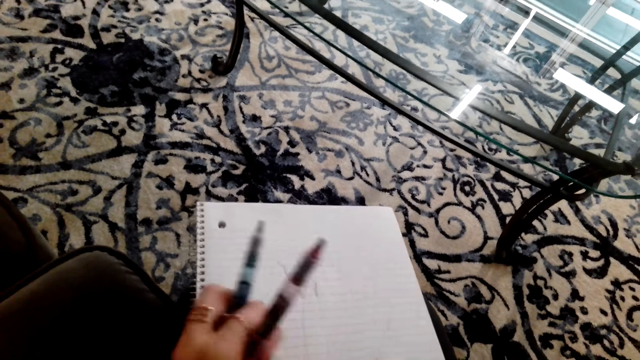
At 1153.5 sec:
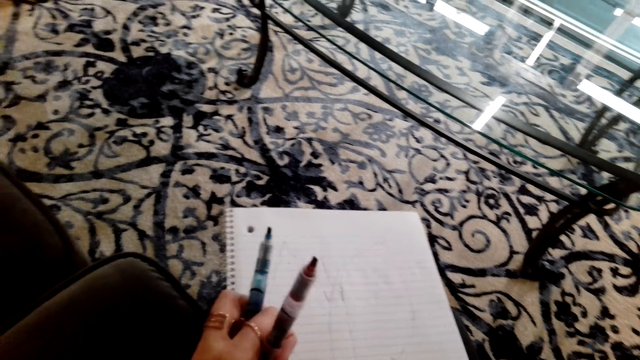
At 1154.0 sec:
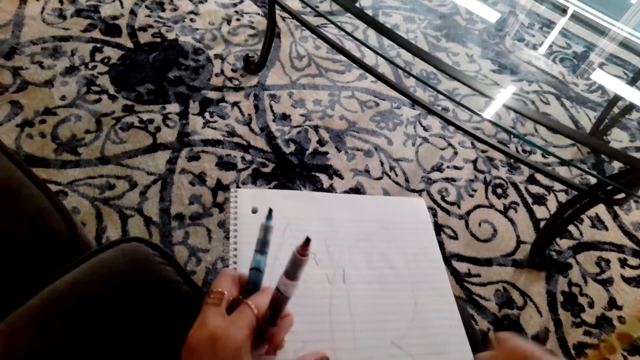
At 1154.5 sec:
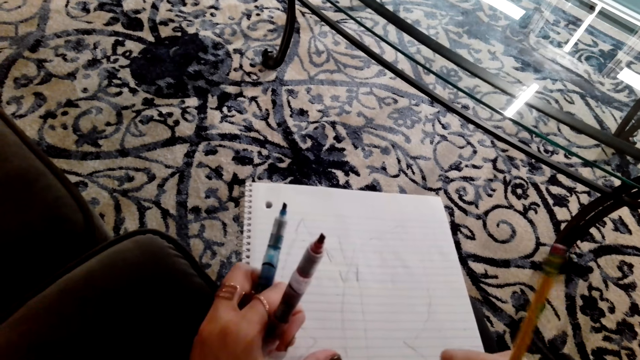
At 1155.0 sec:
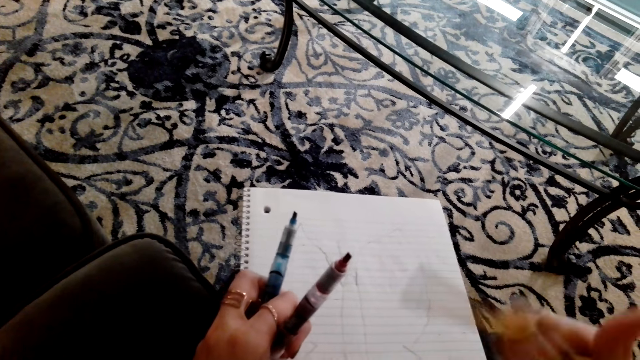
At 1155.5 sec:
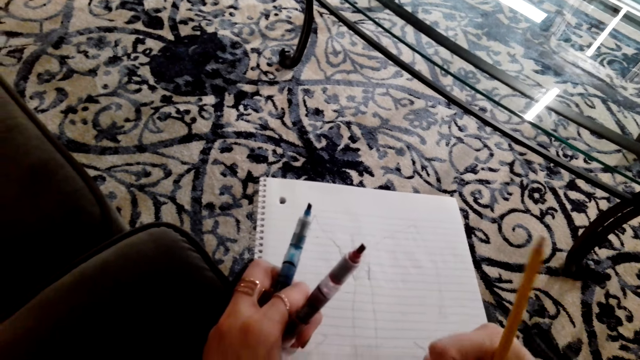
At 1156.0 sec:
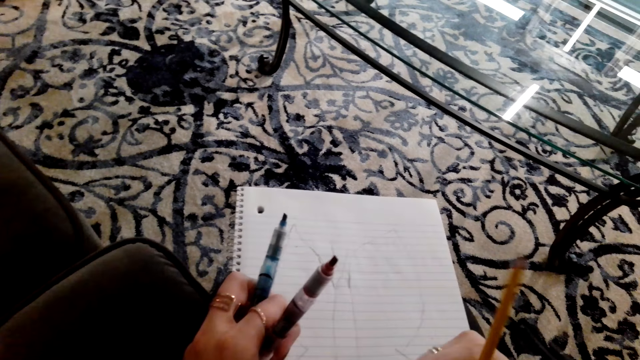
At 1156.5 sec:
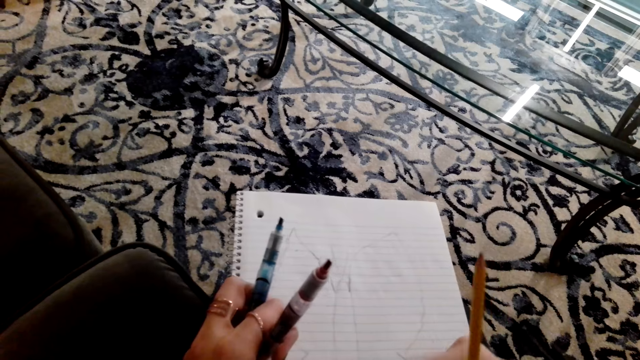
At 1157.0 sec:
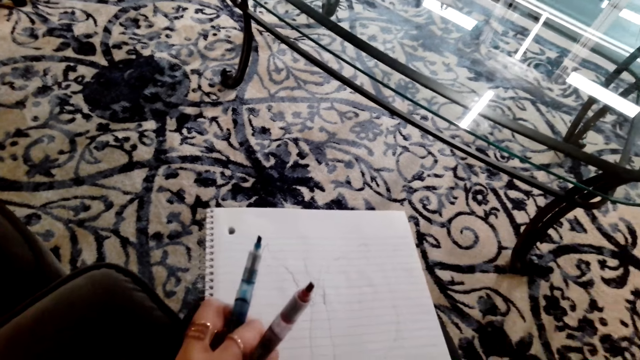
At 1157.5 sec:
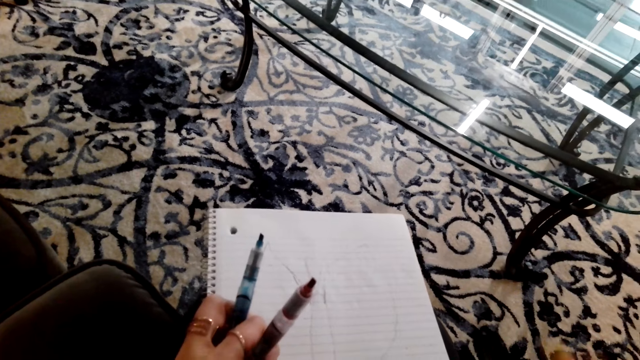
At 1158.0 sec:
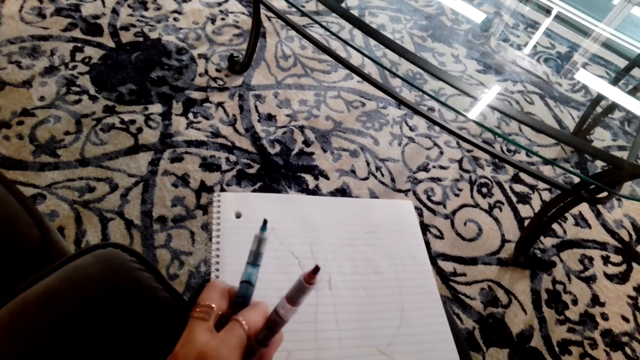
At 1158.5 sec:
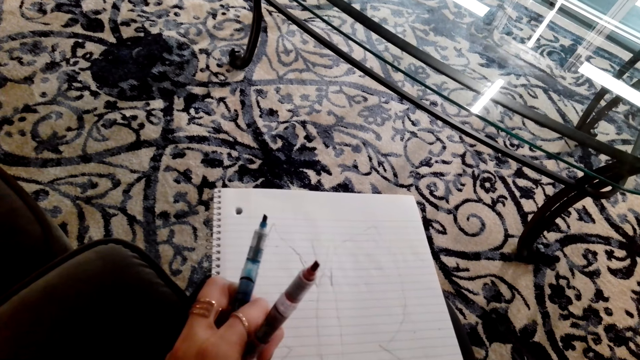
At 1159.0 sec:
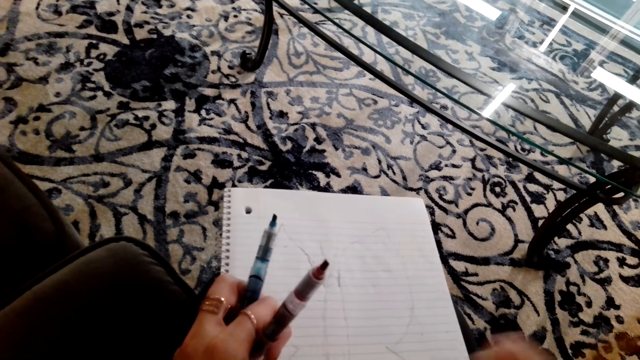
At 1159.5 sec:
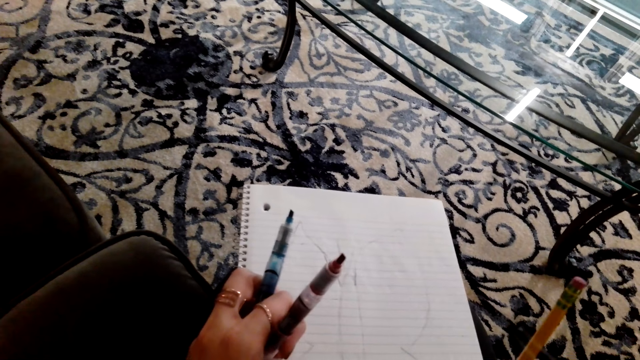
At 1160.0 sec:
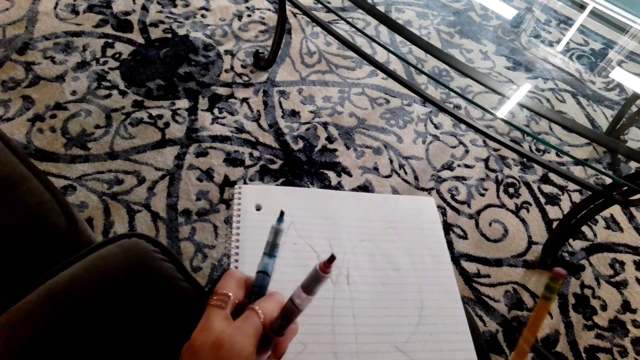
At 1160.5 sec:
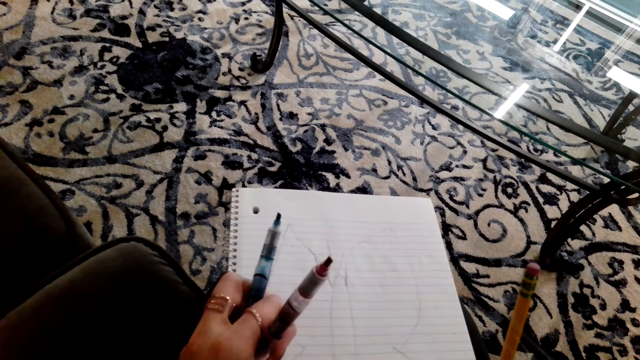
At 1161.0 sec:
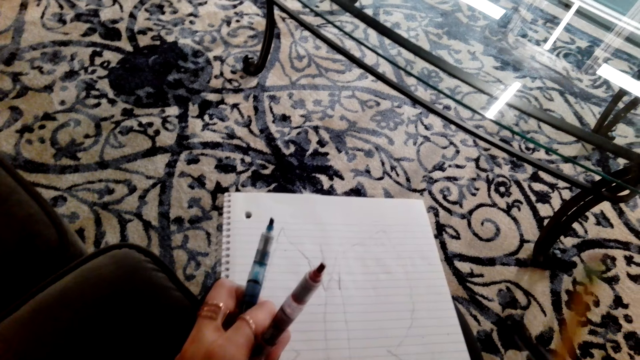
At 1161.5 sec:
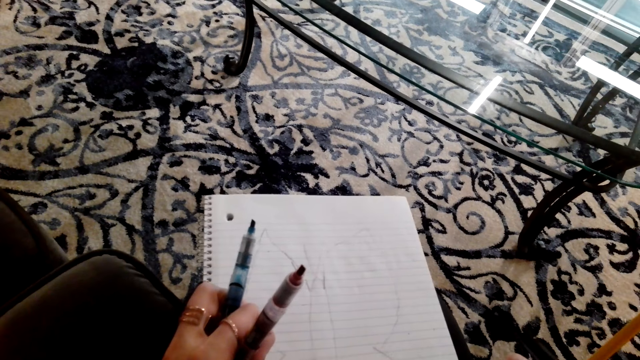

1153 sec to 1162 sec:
The camera wearer wipes the book. They move the pencil. They erase the picture on the book. They draw the picture on the book.

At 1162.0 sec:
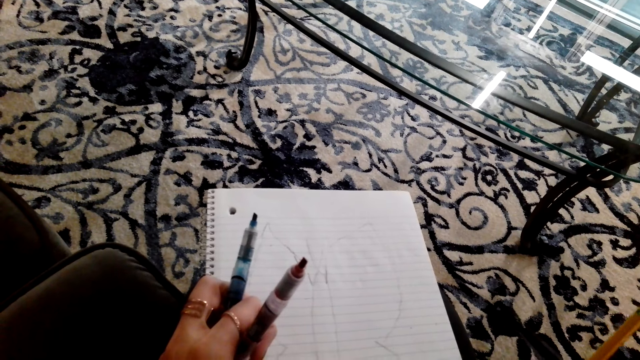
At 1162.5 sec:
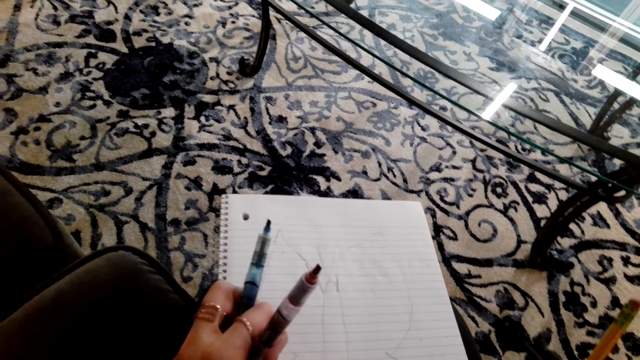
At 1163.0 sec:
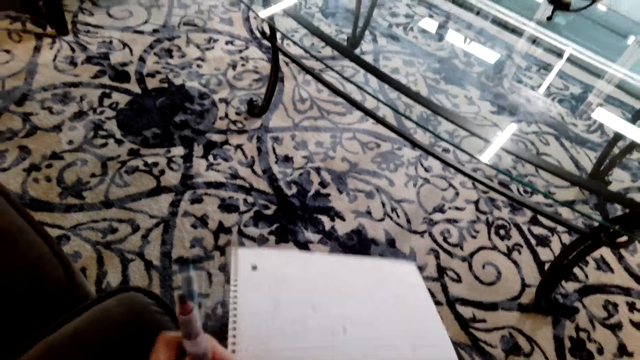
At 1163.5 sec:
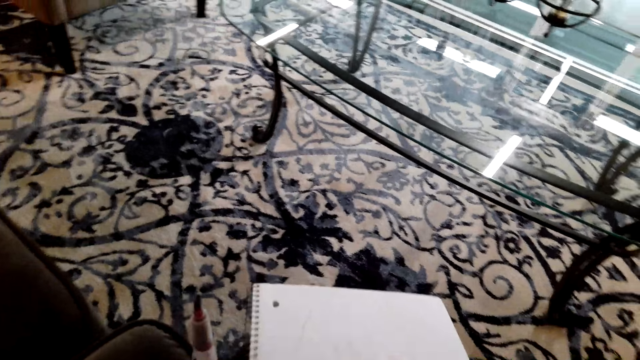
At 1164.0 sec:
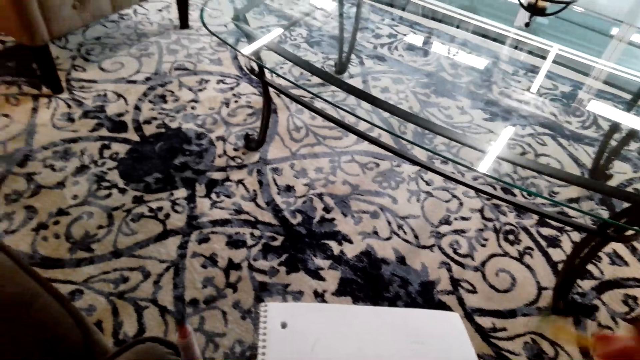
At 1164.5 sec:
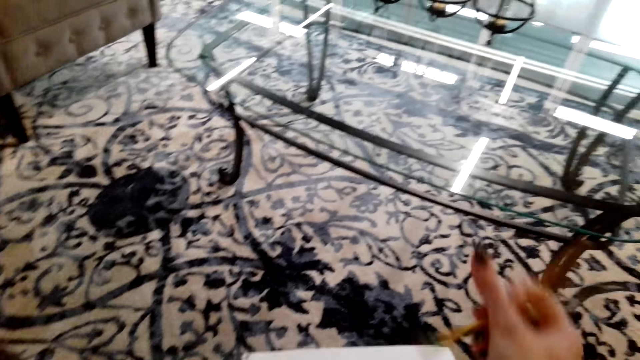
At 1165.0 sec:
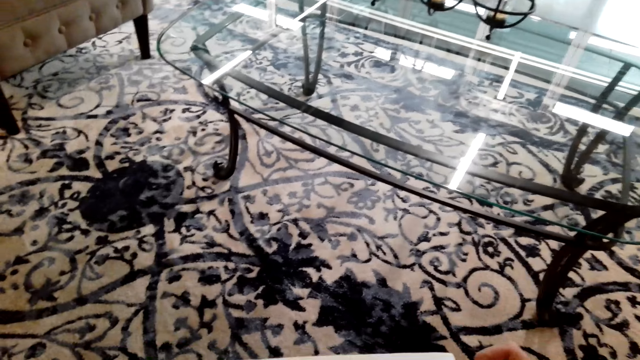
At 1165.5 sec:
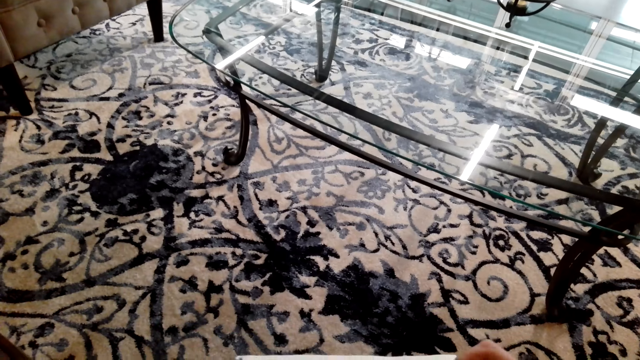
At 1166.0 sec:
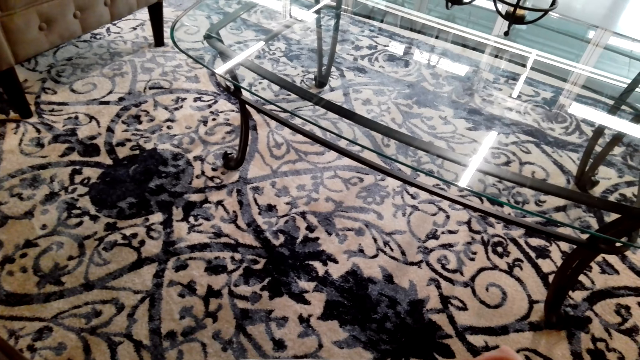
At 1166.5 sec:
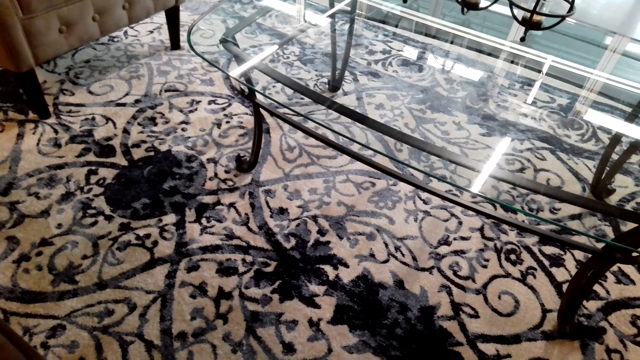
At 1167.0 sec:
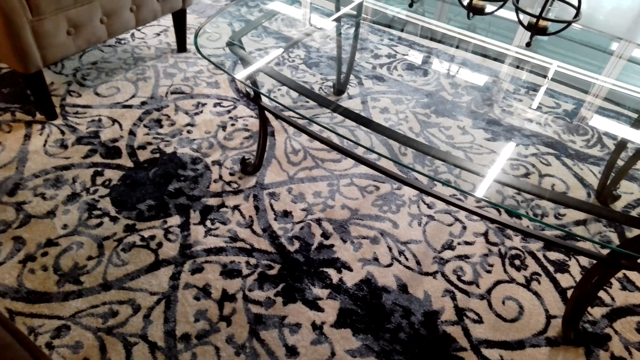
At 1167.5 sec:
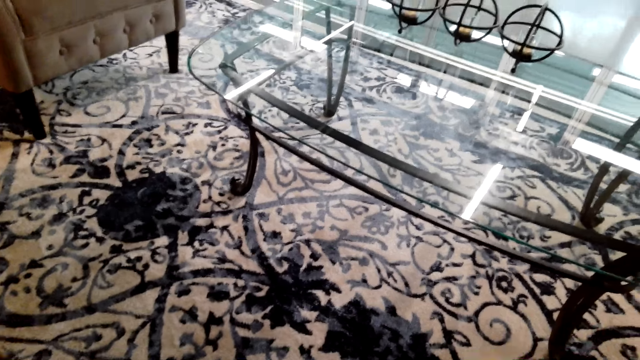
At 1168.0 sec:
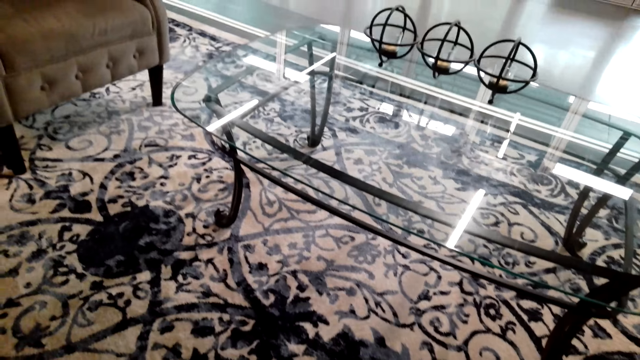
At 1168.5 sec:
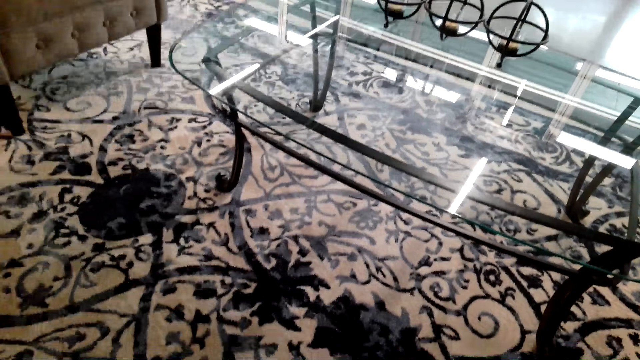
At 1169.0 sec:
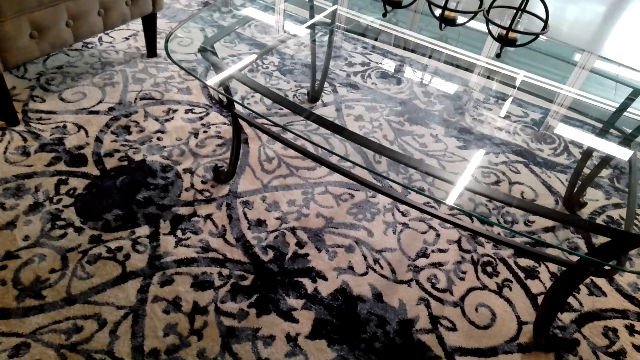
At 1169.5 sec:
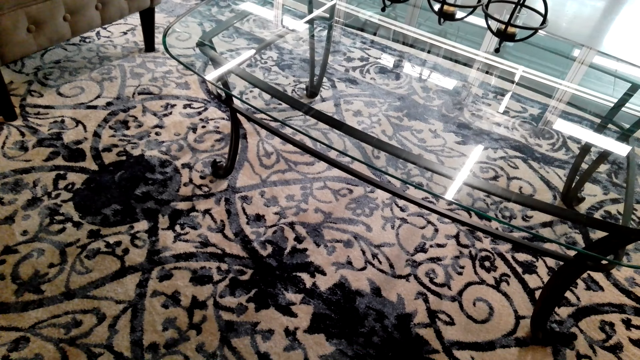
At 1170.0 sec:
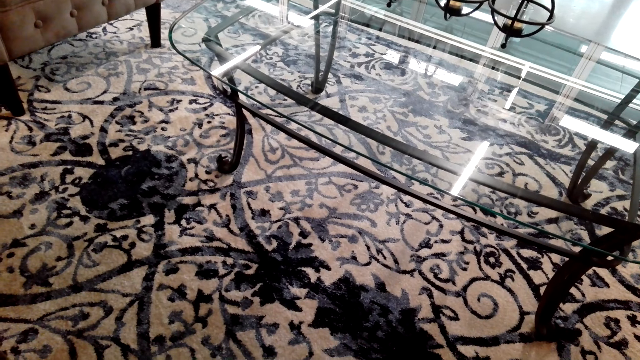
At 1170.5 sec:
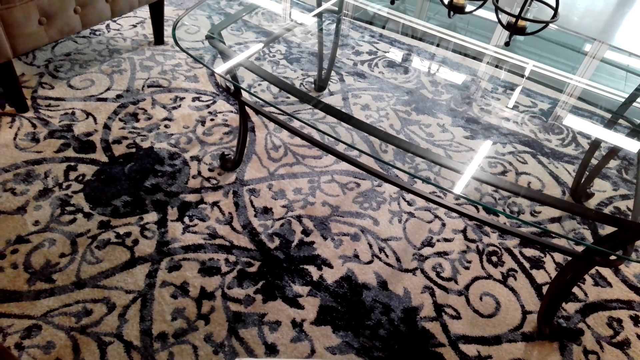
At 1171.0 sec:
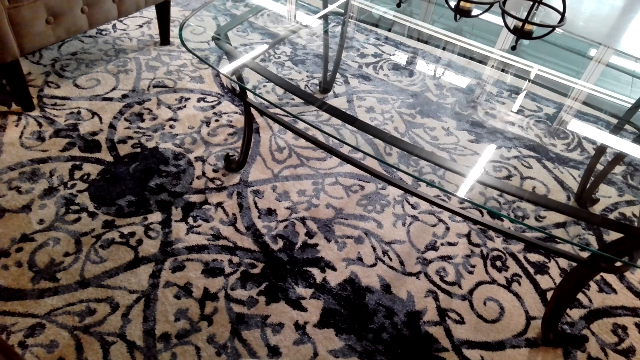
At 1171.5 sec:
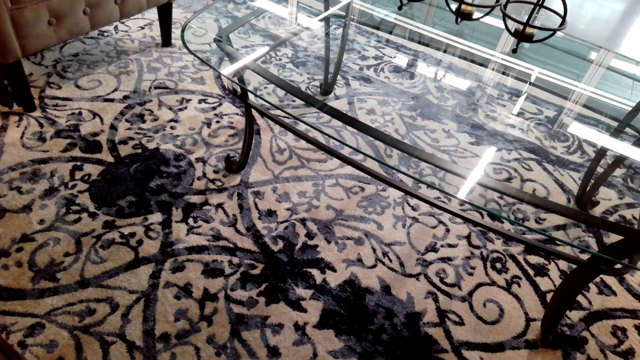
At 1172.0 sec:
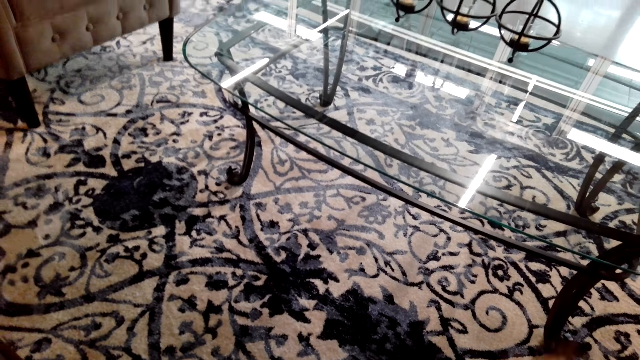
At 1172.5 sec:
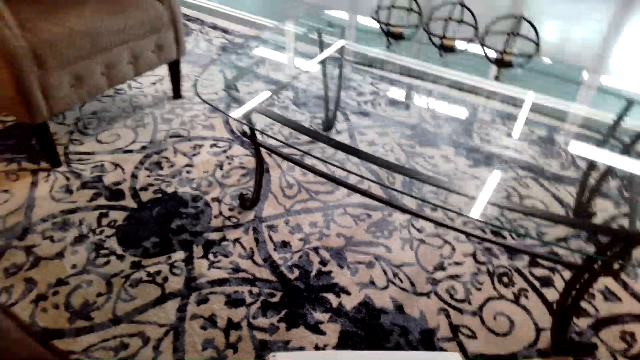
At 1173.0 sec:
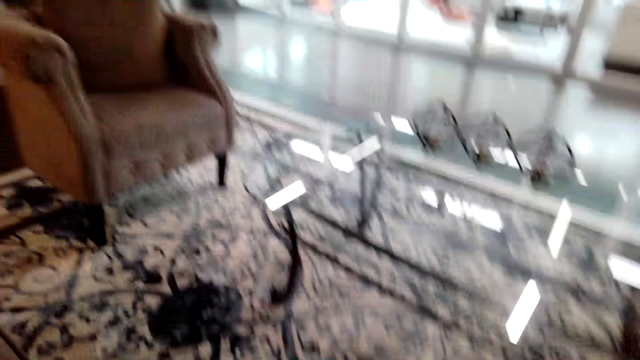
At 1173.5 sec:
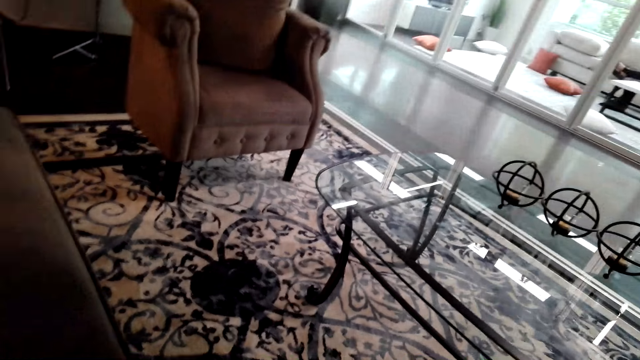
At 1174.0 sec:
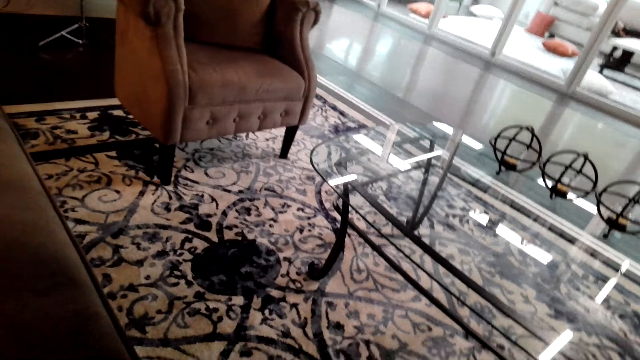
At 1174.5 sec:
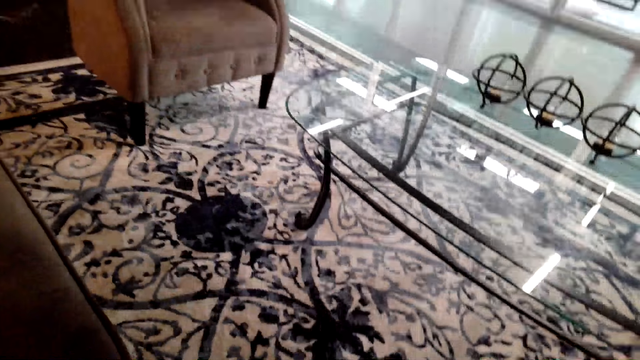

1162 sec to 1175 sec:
The camera wearer moves the book. They erase the picture on the book. They wipe the book. They move the pencil.
